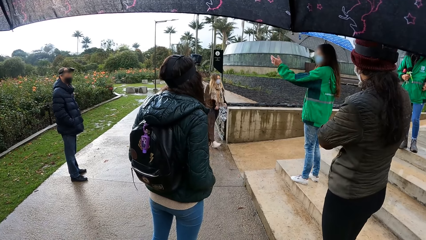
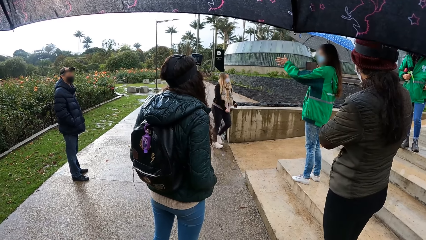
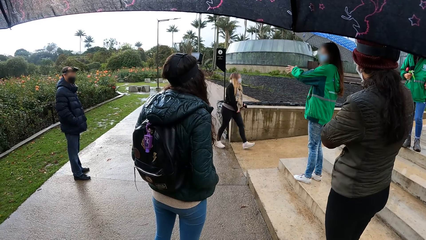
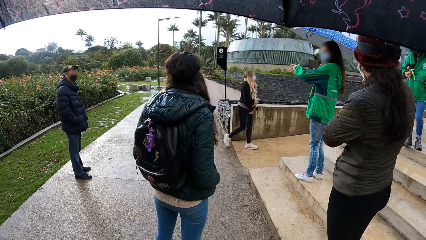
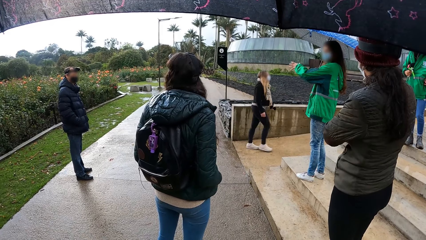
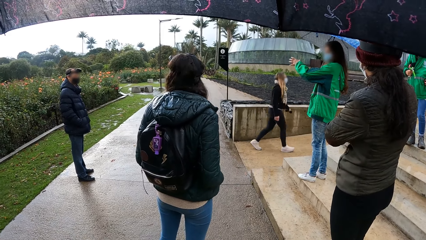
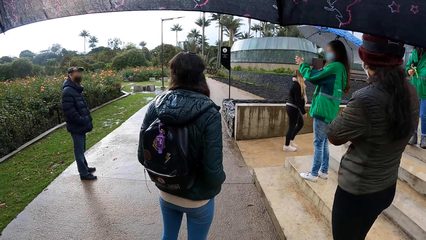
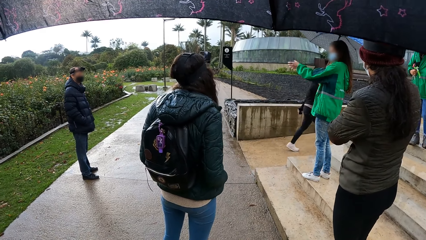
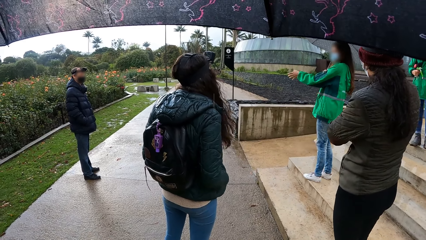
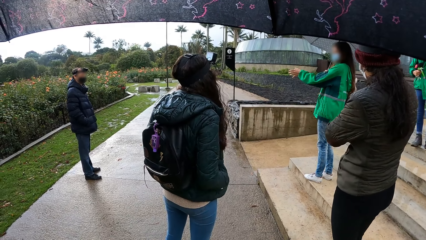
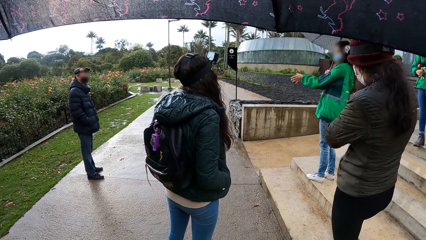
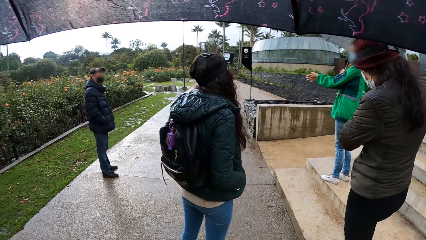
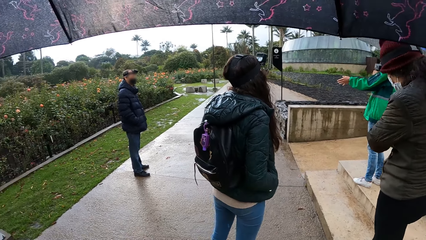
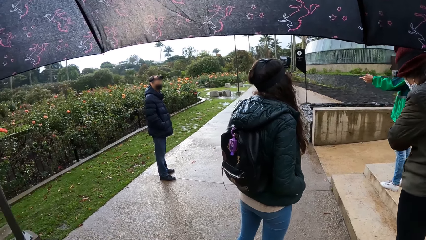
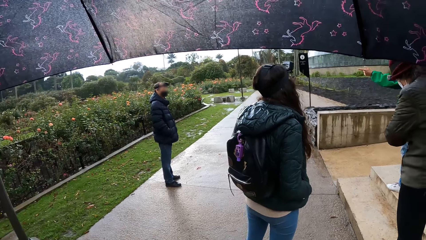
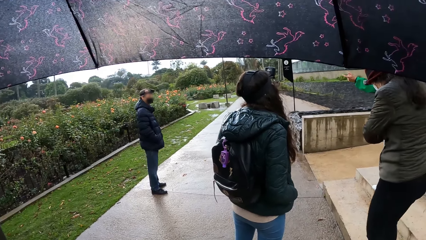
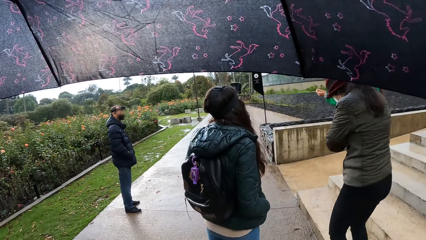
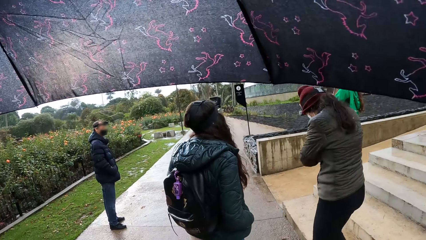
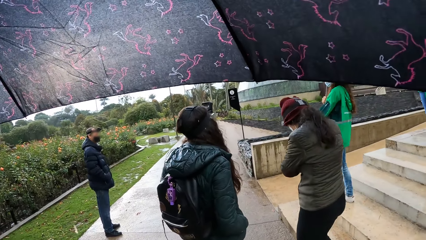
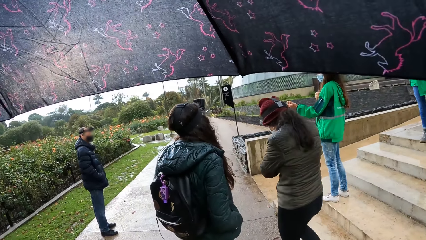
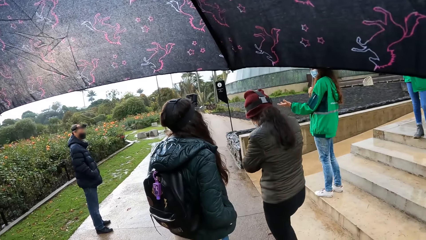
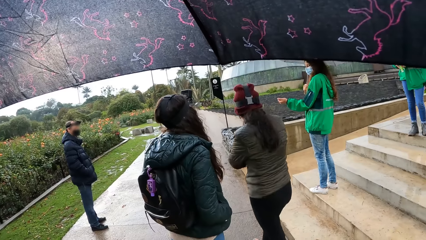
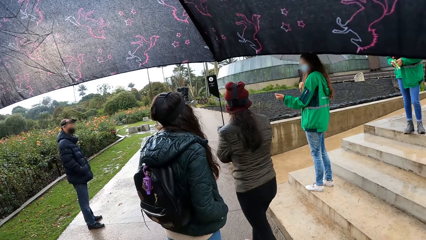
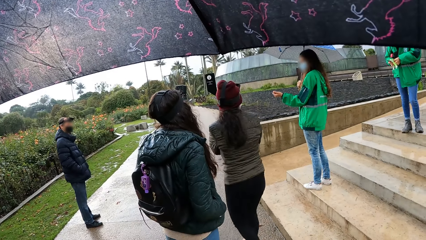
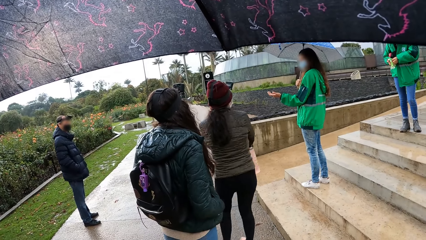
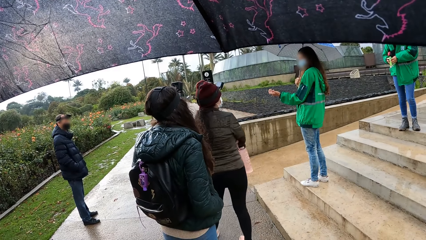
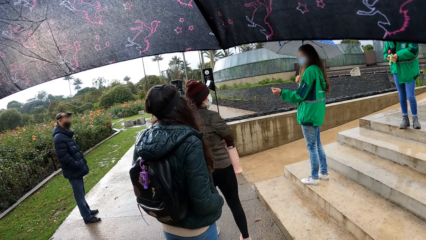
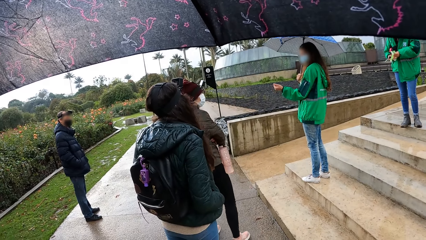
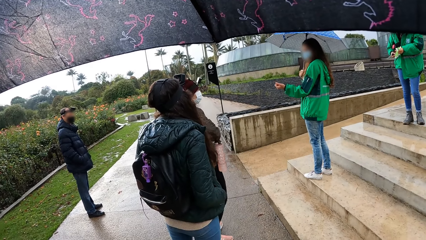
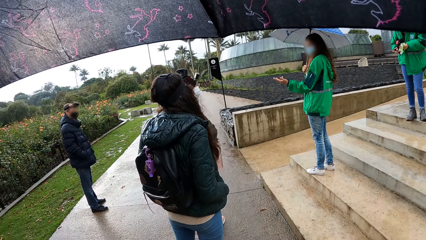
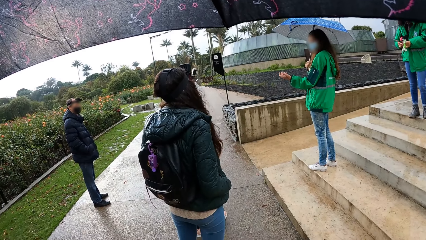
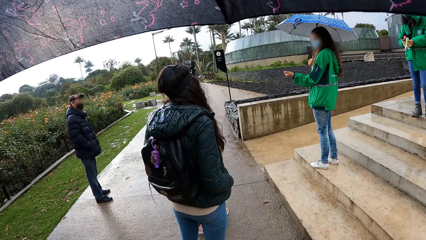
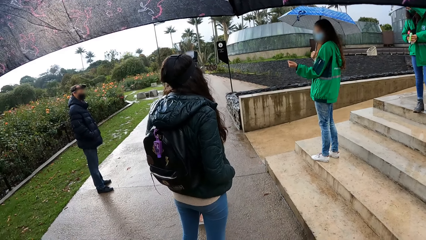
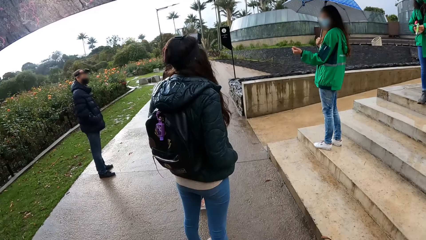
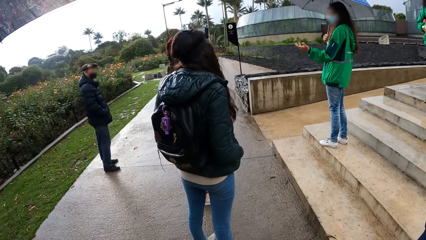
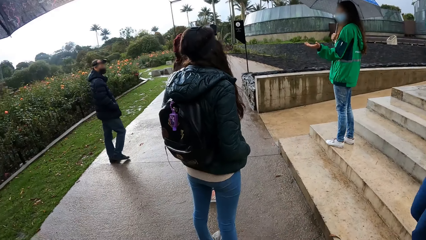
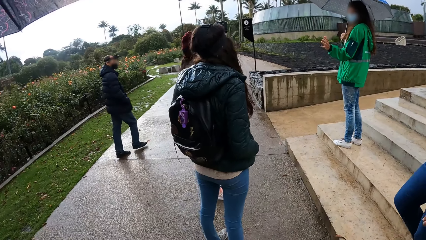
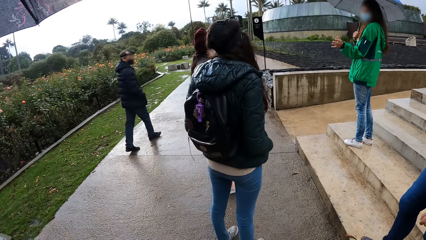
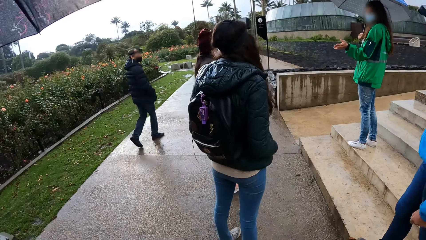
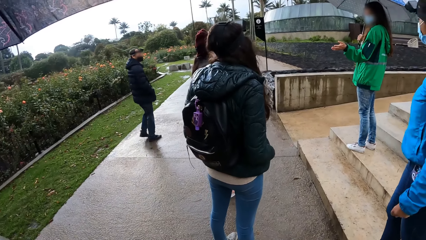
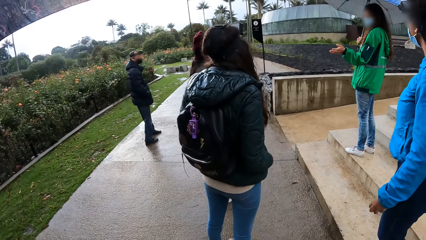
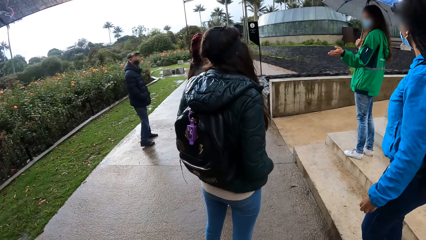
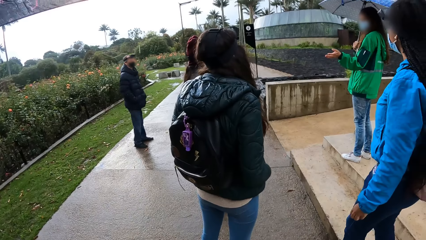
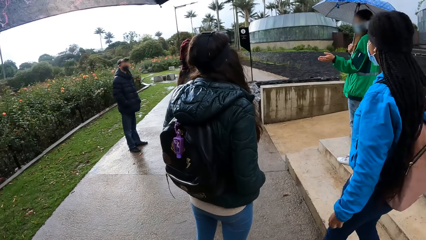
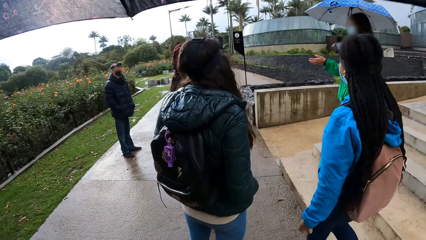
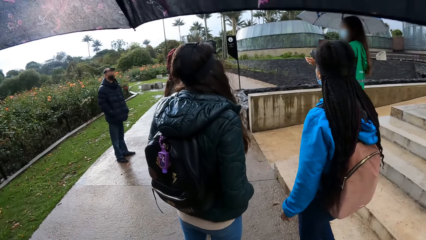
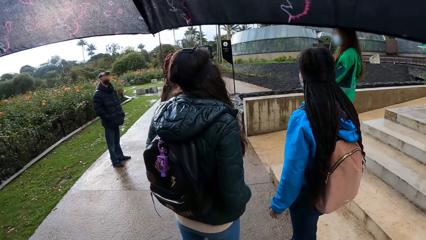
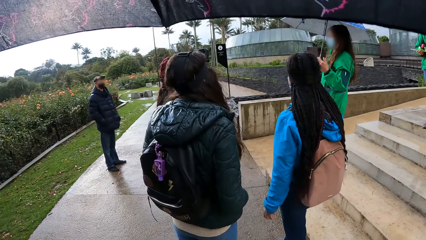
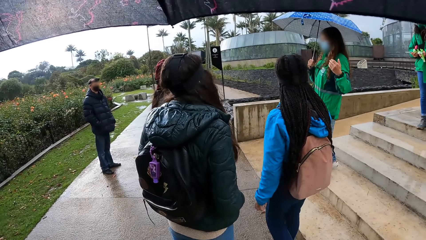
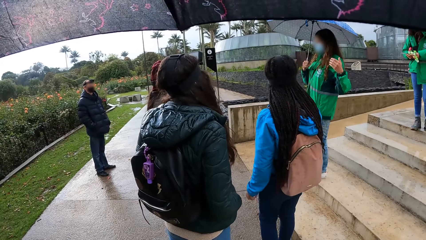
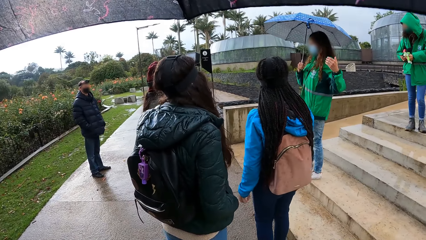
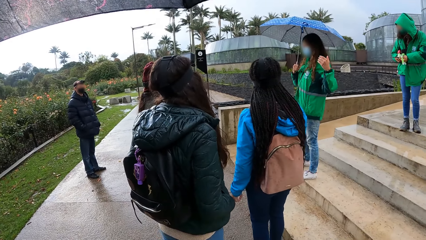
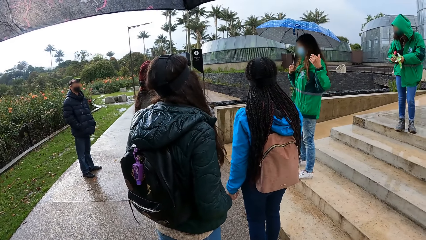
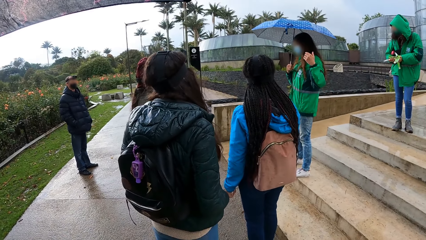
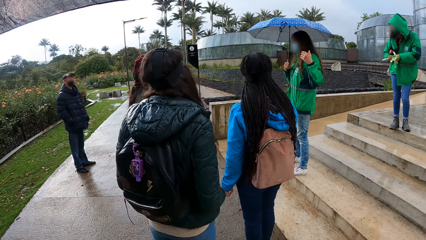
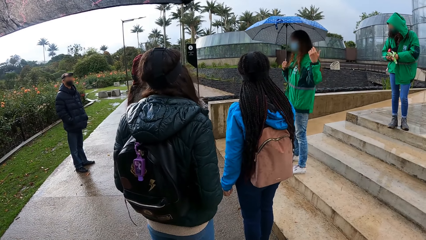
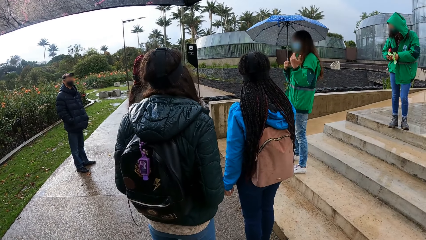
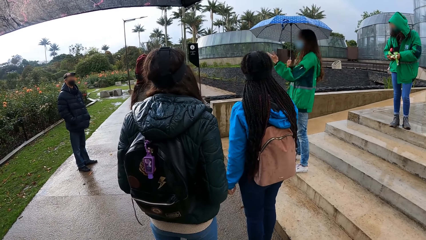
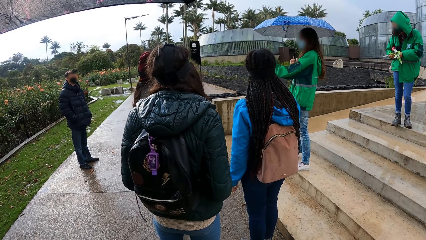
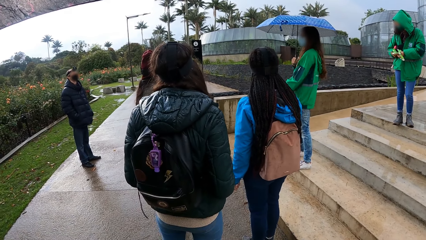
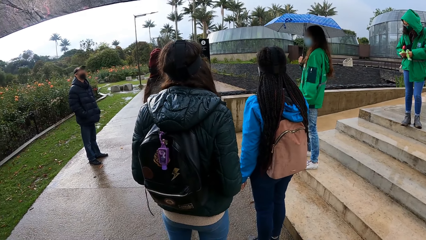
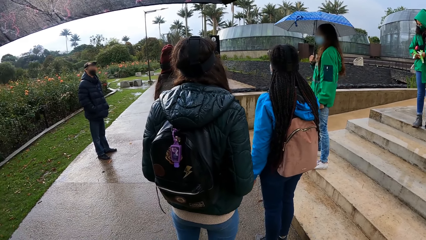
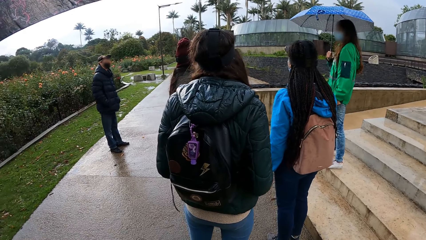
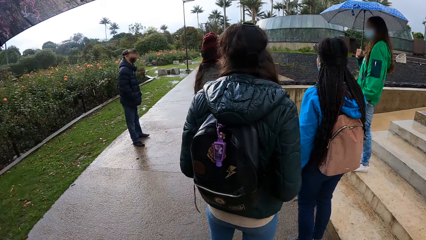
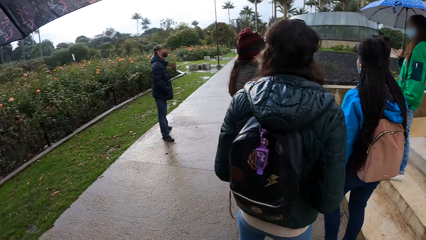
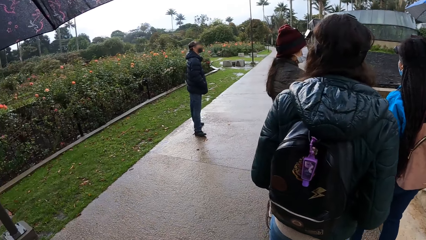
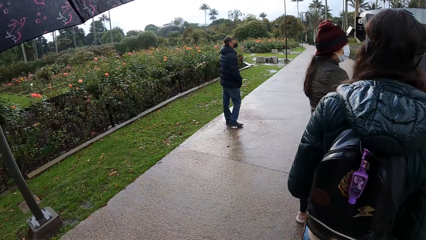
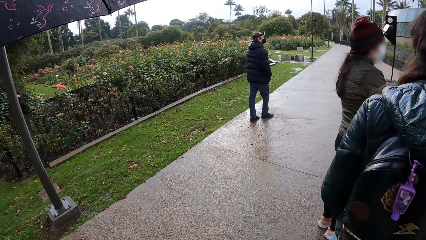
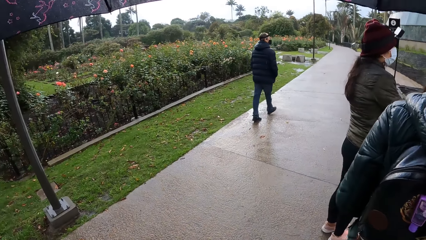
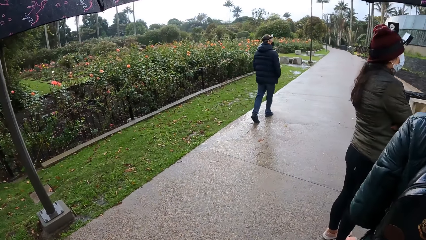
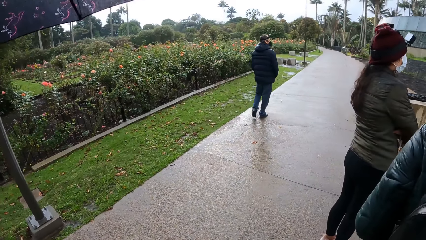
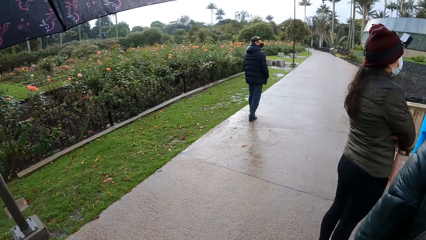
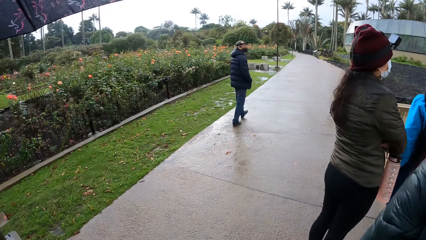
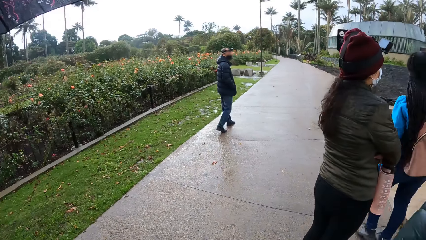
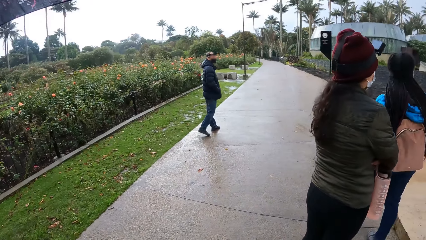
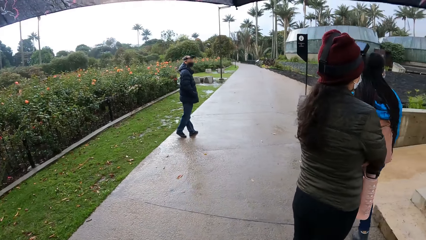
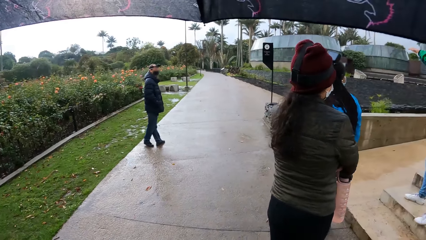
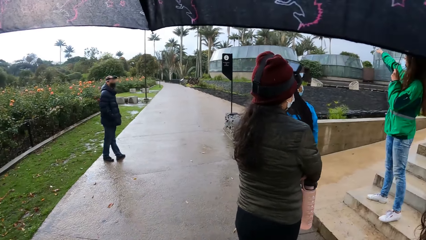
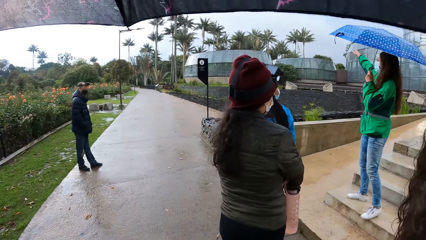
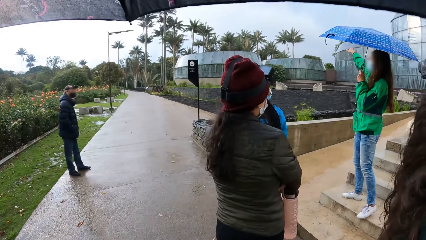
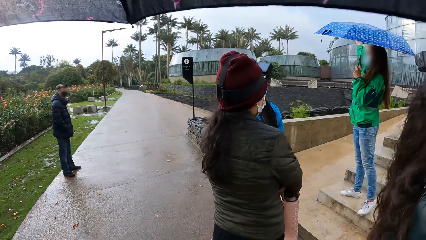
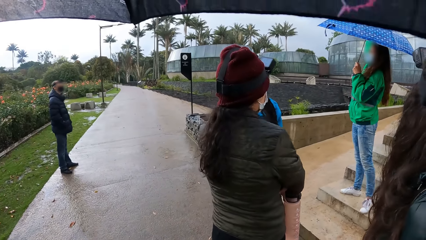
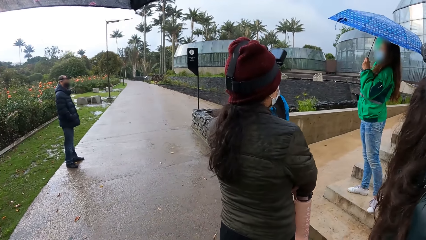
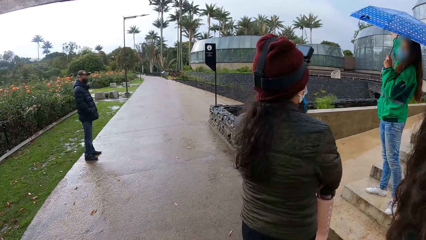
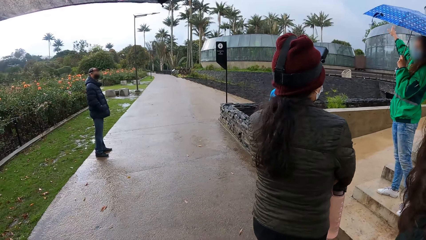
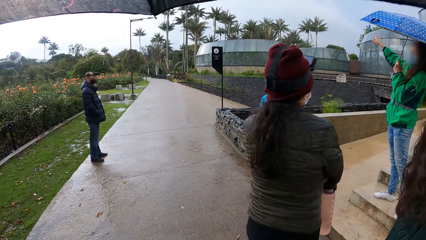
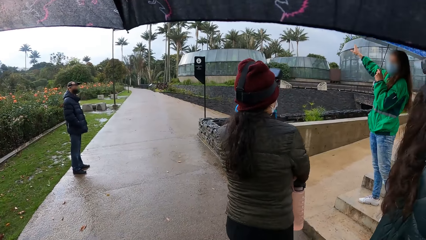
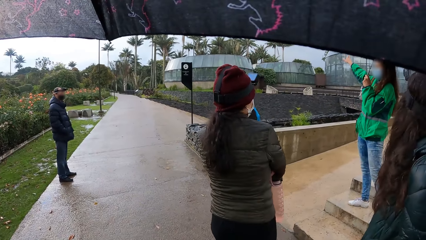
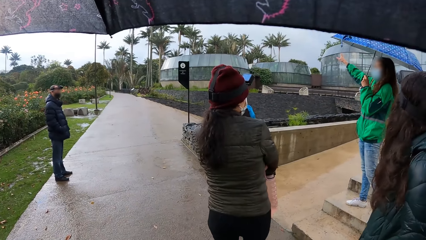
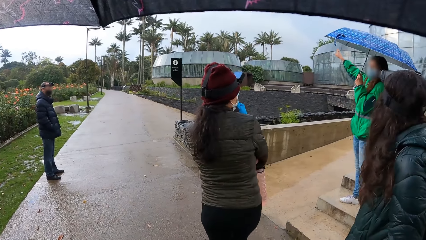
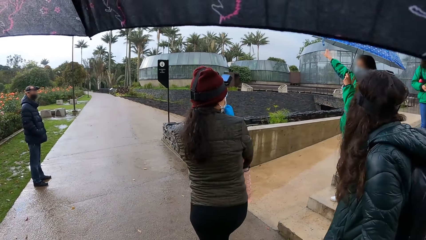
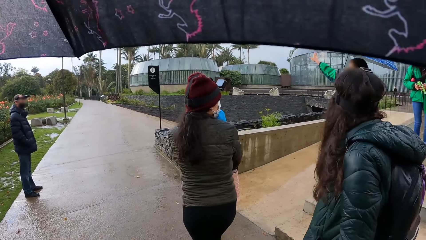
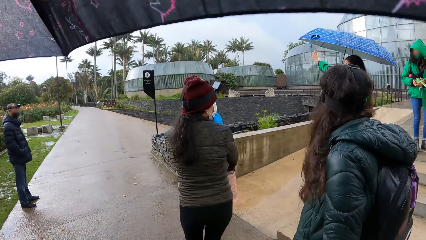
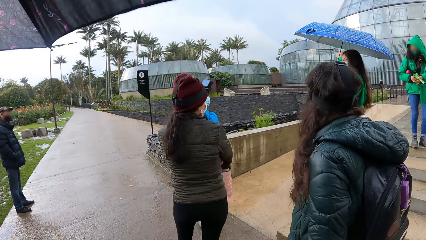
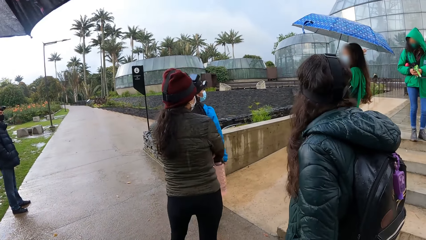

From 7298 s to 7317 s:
A woman converses with the team. Another woman walks forward. The camera wearer walks around the park with the group of people. A third woman gesticulates with her right hand. A fourth woman interacts with the third woman.
